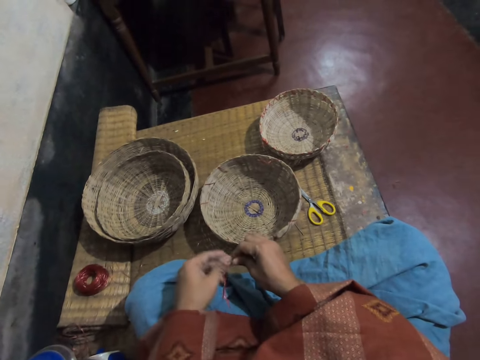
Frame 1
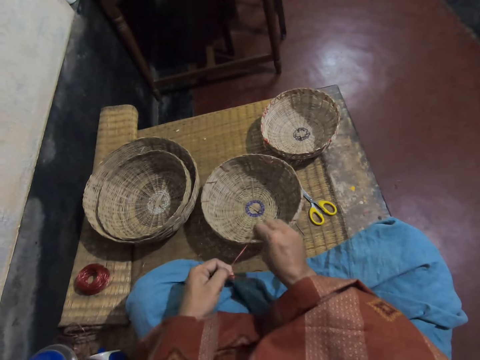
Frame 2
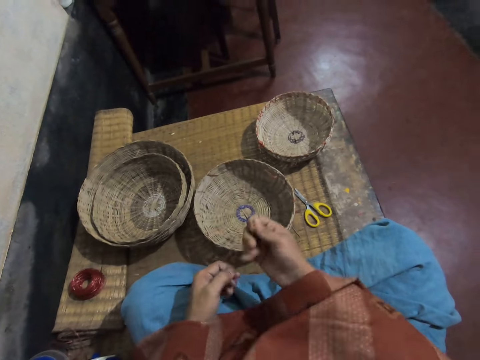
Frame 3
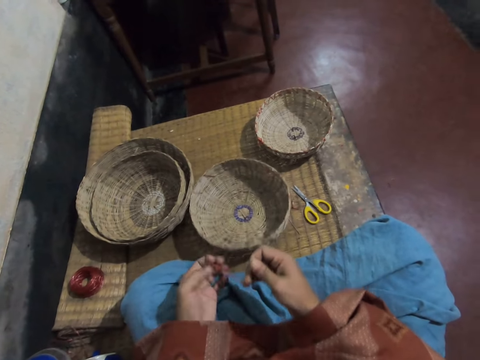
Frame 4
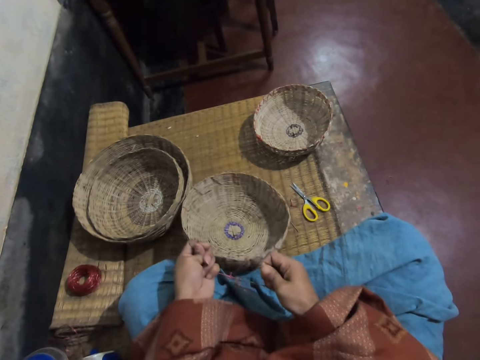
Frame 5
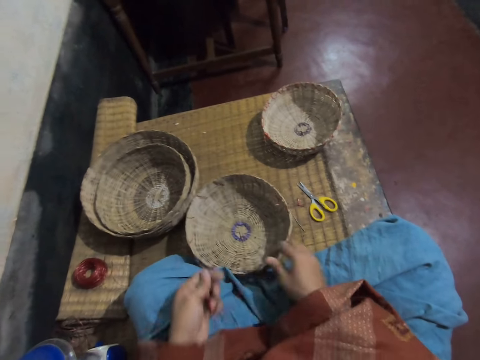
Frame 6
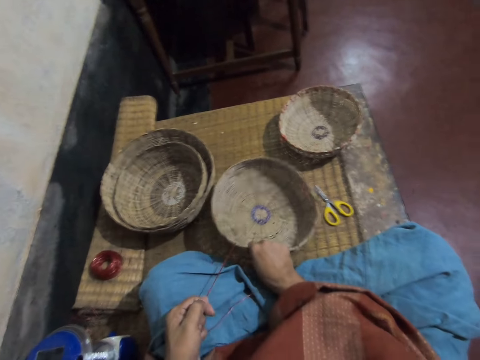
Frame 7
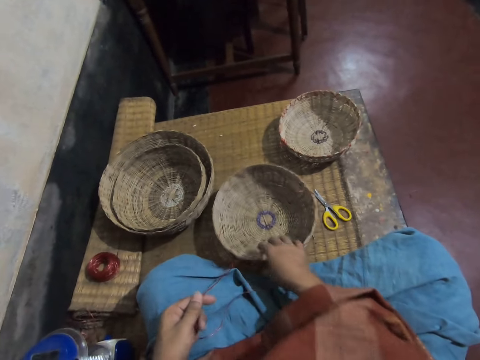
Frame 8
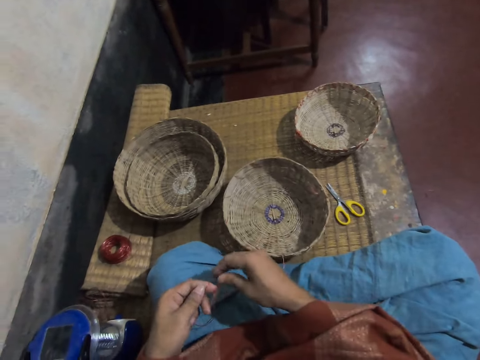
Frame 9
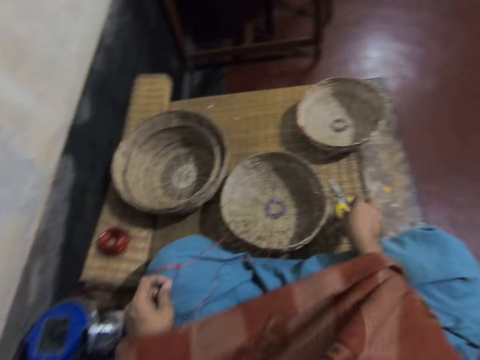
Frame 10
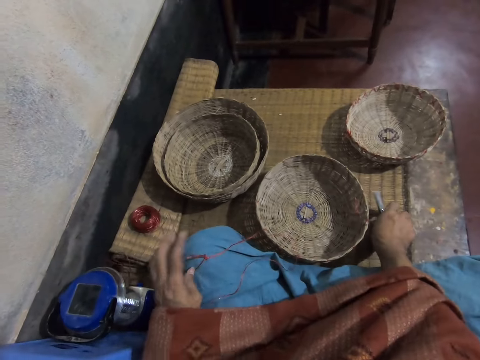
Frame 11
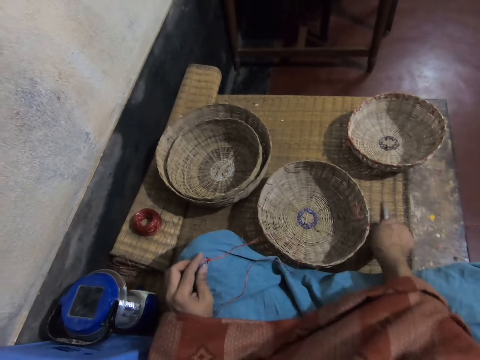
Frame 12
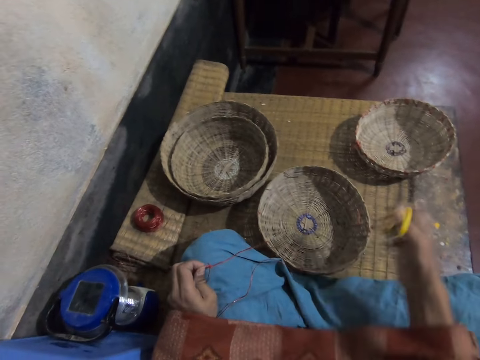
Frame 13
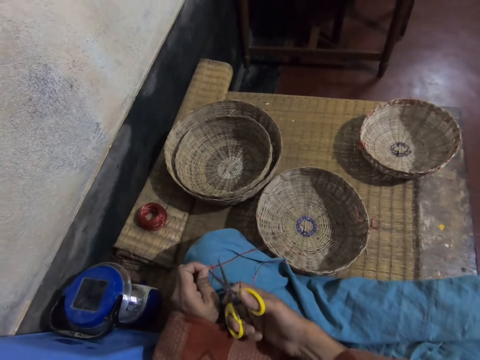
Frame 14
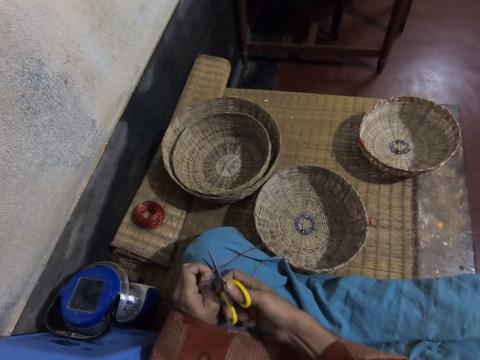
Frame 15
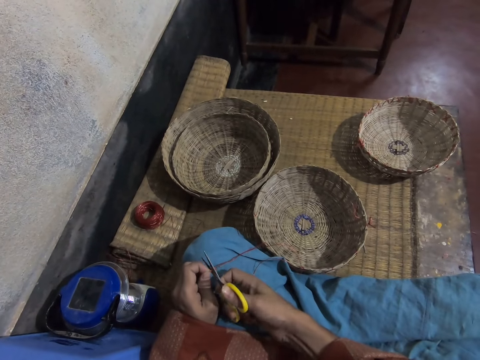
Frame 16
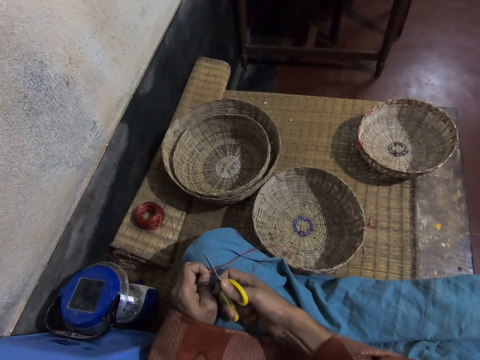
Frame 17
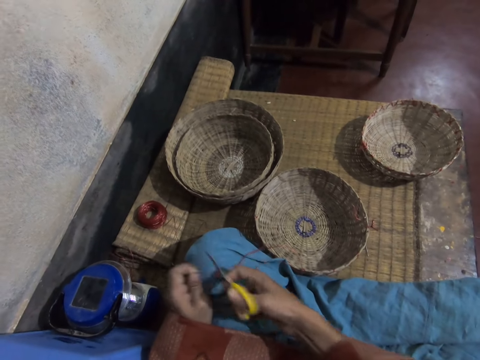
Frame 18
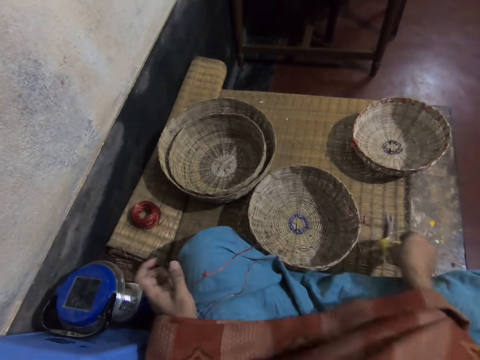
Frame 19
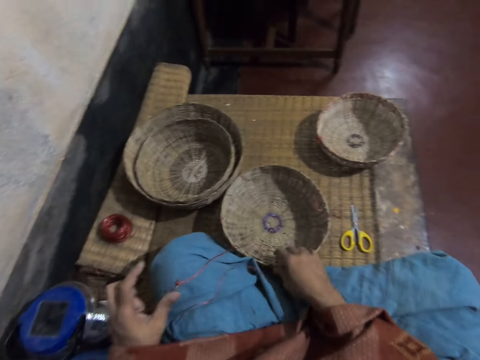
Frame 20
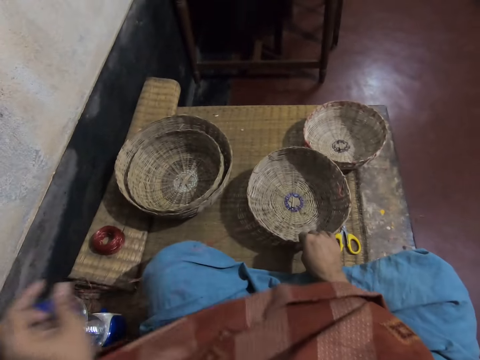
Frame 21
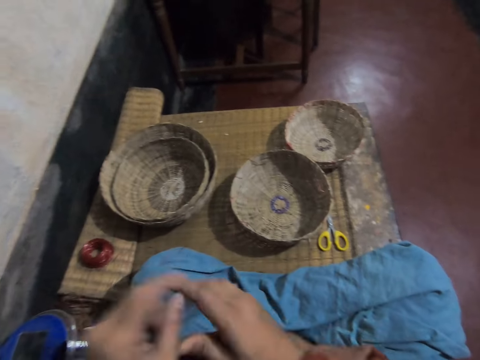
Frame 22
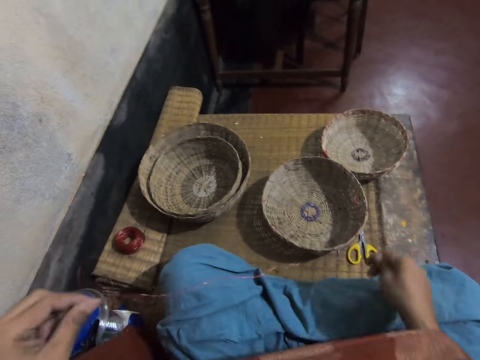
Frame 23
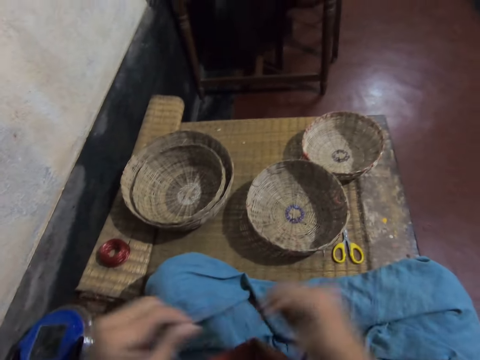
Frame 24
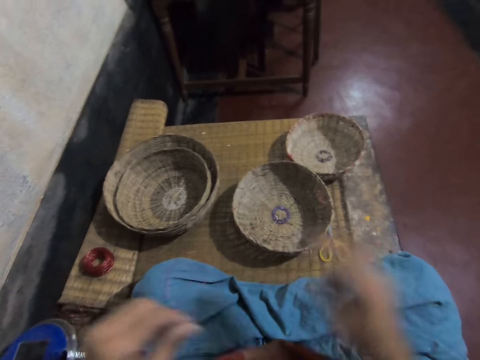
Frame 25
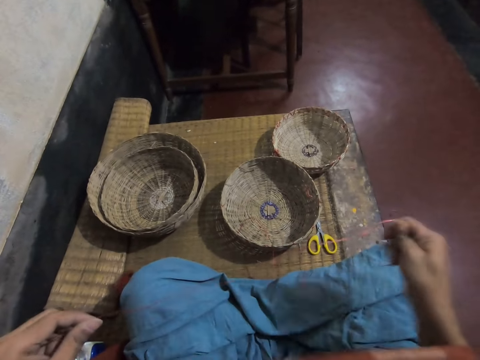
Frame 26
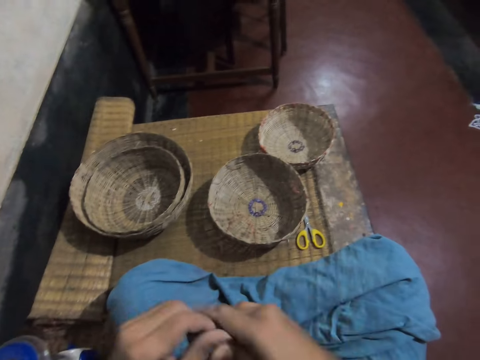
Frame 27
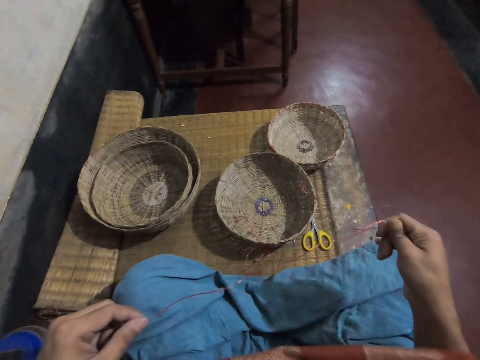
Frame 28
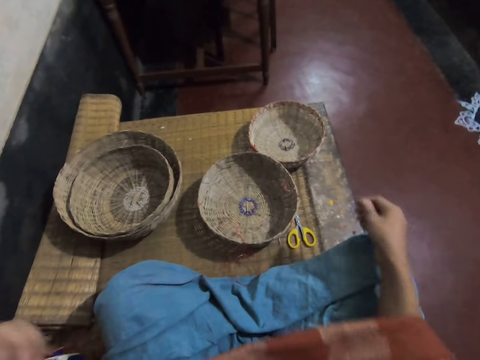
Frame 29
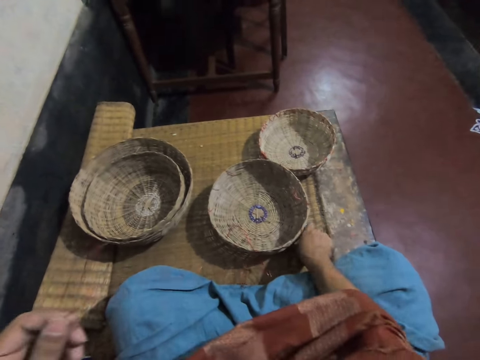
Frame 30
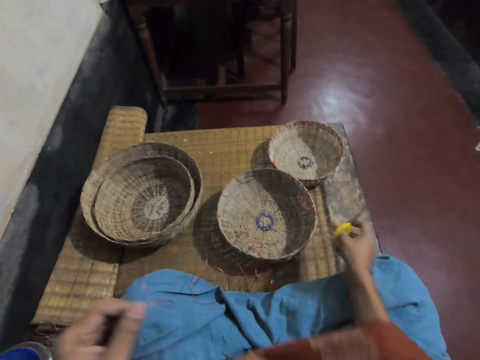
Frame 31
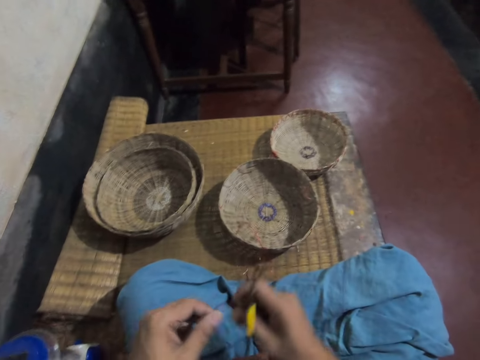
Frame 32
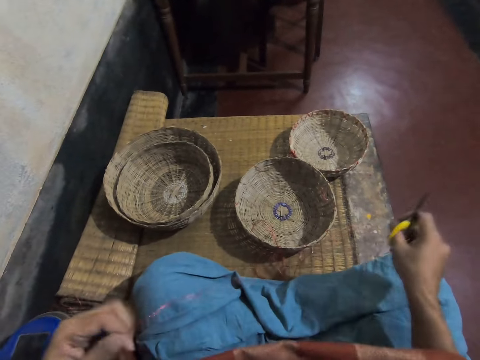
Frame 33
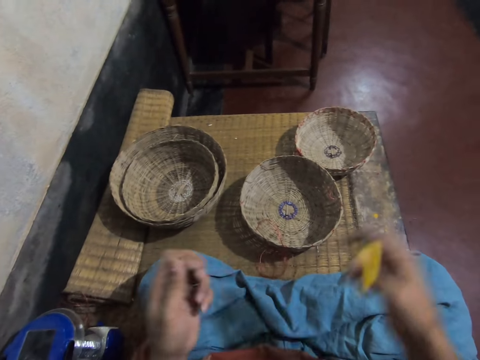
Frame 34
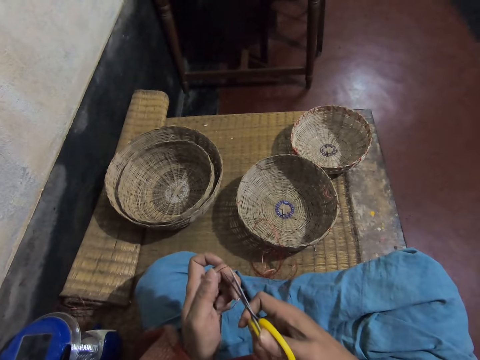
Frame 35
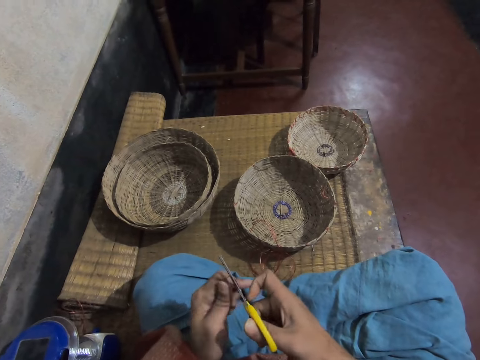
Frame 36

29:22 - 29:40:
The camera wearer tightens the thread on the hands. They move the basket on the hands, hold the thread with both hands, pick up scissors, and cut the thread with the scissors. They put the scissors on the mat and move the basket on the mat. They pull the thread on the left hand and adjust the thread on both hands. They pick up the scissors, pull the thread on both hands, and cut the thread with the scissors.

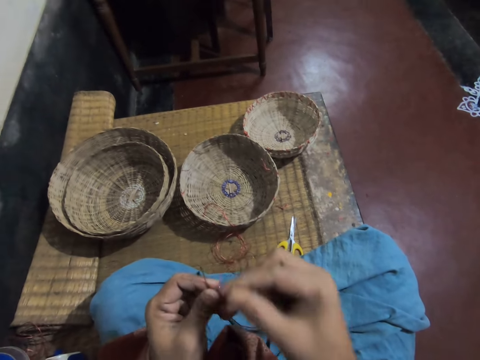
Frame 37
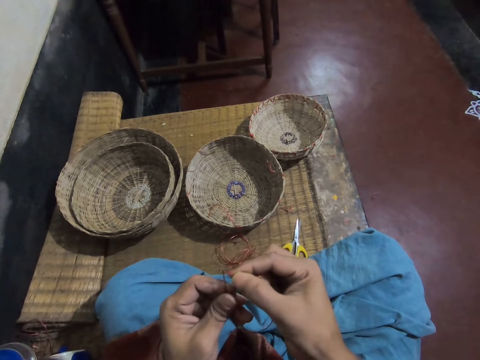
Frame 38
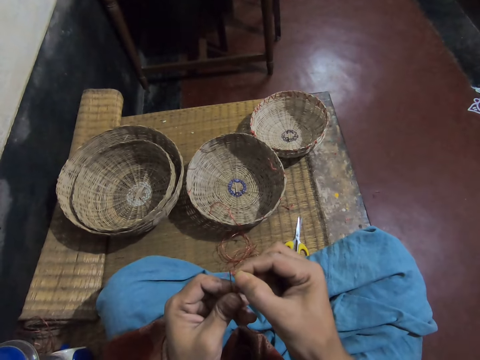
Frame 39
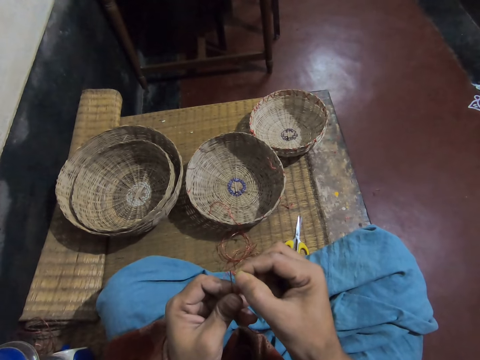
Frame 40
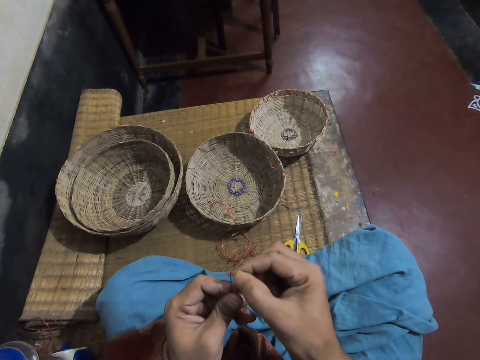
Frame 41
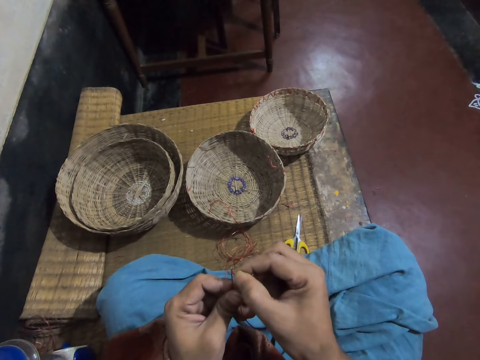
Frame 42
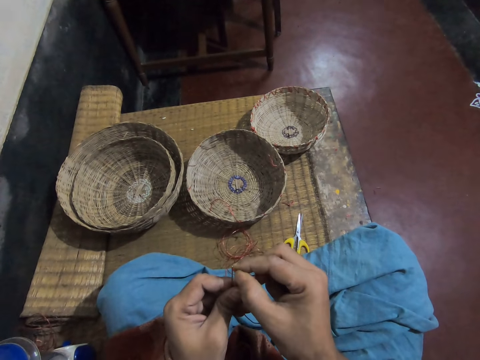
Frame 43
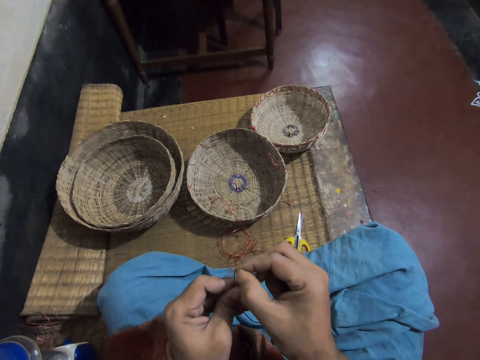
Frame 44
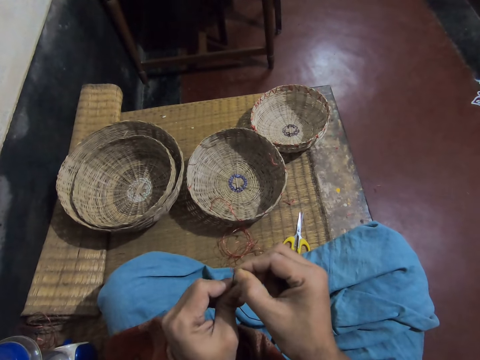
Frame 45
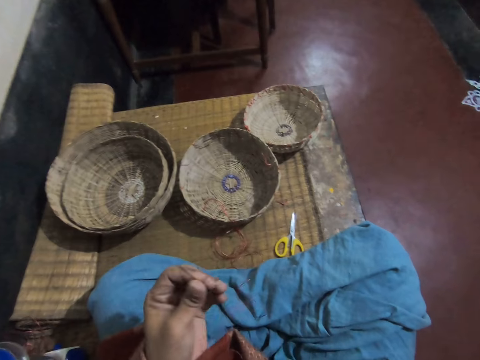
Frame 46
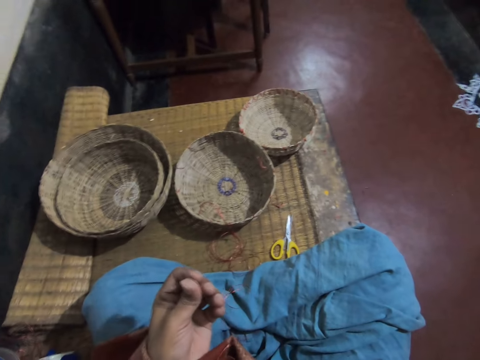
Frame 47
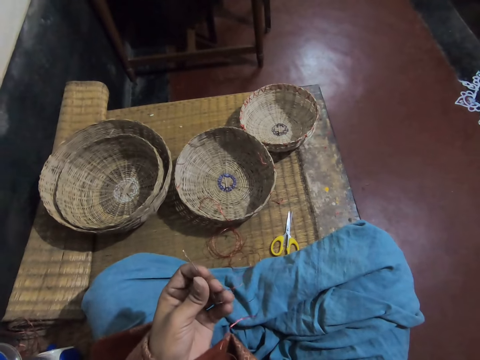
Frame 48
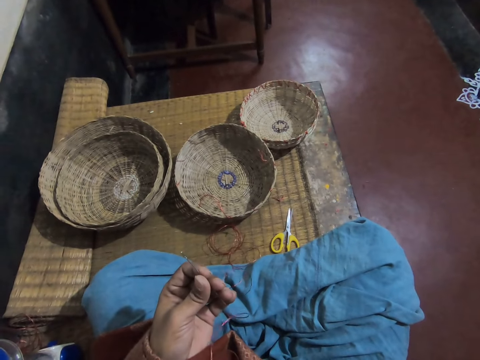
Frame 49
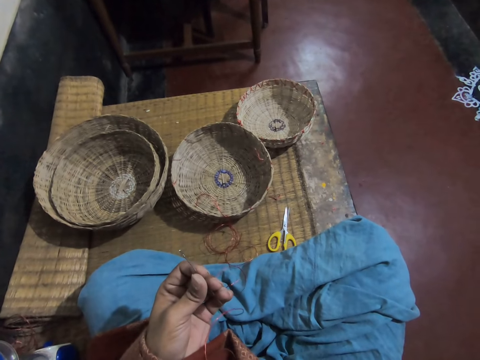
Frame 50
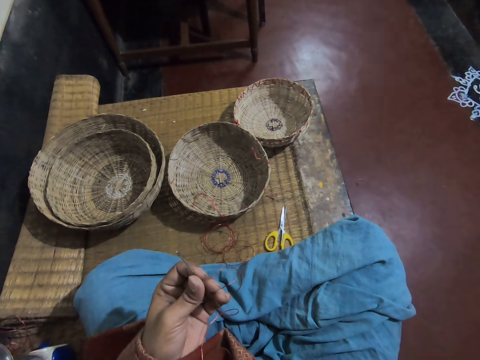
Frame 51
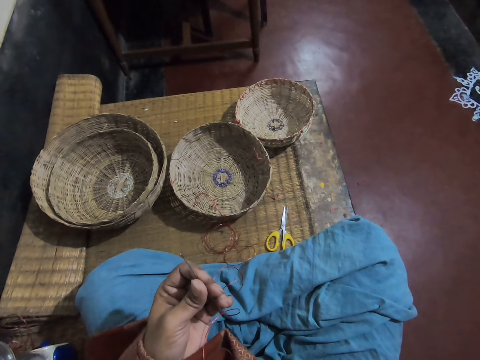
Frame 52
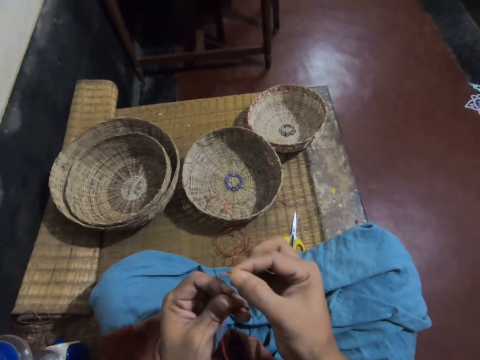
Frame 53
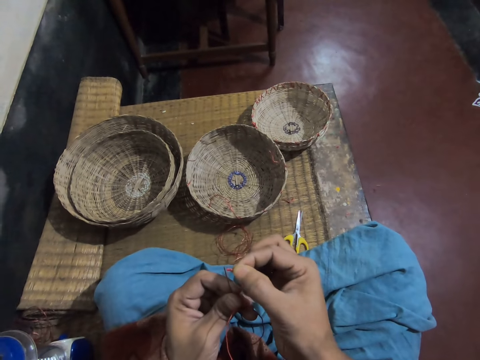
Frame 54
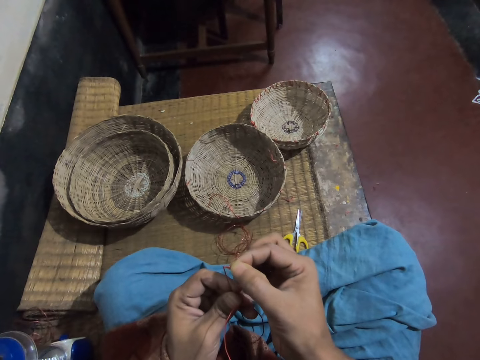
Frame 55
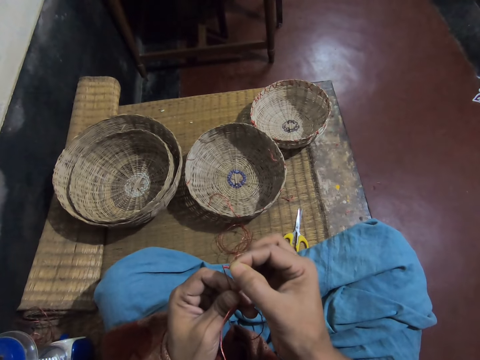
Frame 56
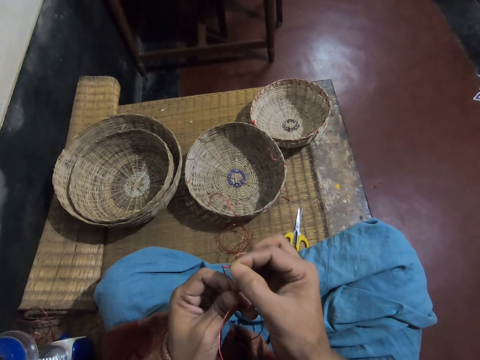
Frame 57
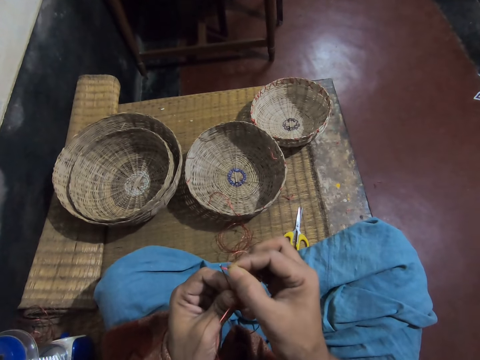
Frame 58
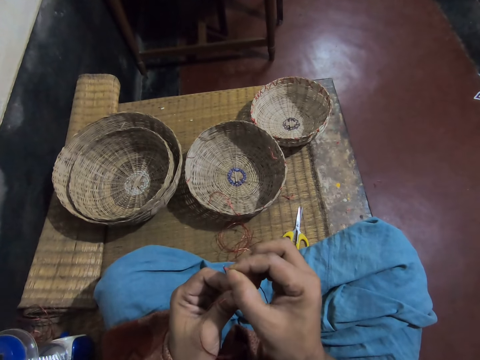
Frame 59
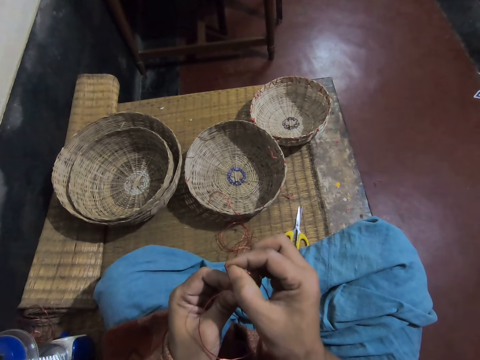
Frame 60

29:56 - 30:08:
The camera wearer threads the needle. They put the thread in the mouth. They thread the needle.
